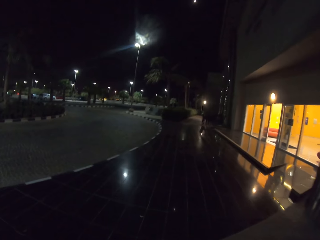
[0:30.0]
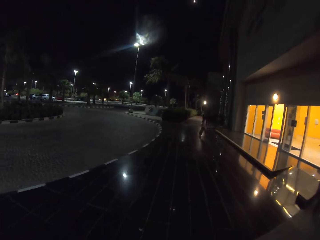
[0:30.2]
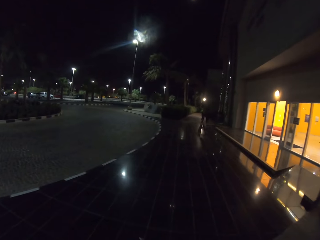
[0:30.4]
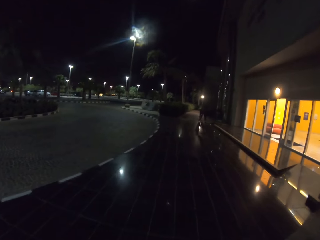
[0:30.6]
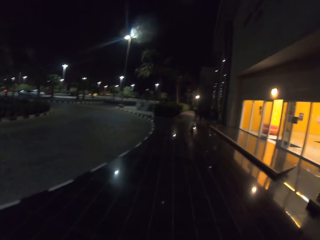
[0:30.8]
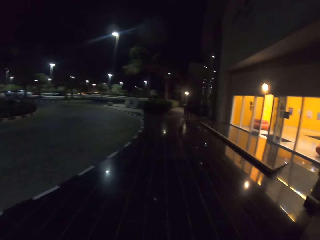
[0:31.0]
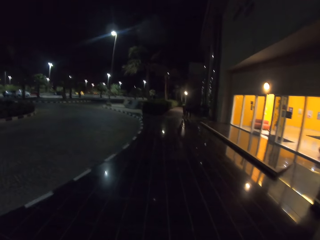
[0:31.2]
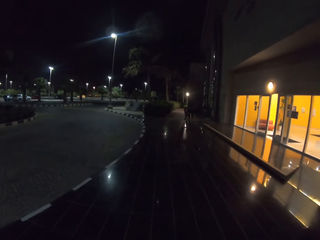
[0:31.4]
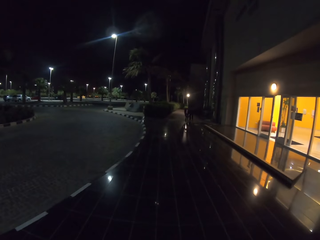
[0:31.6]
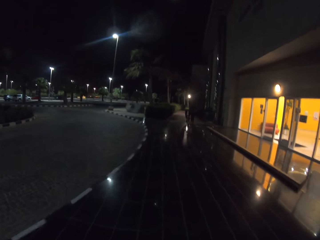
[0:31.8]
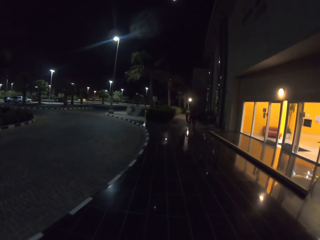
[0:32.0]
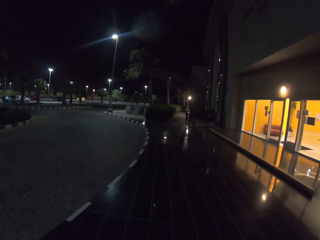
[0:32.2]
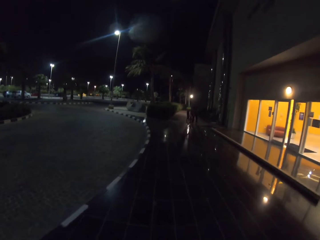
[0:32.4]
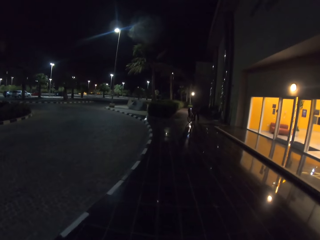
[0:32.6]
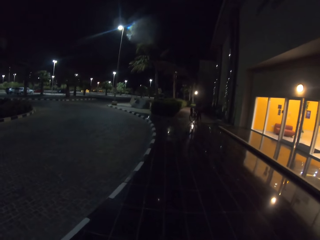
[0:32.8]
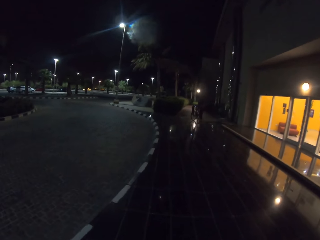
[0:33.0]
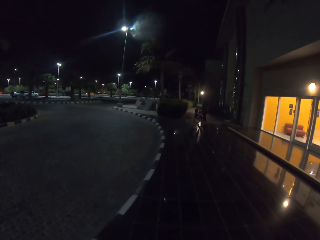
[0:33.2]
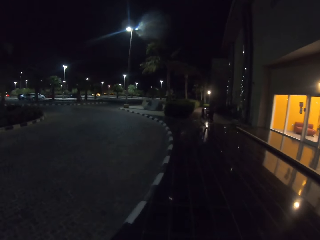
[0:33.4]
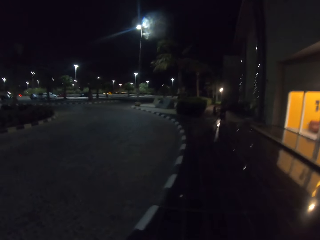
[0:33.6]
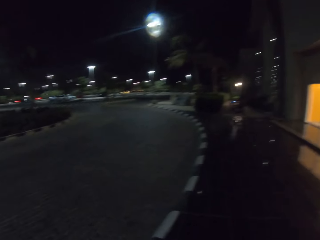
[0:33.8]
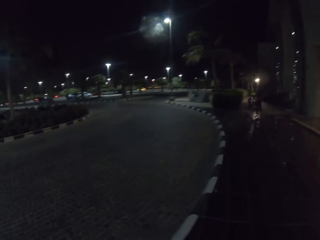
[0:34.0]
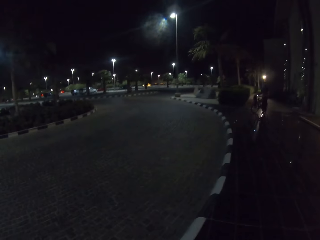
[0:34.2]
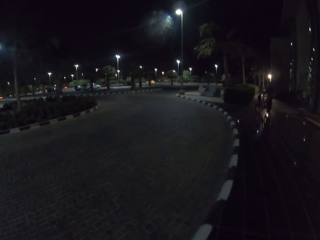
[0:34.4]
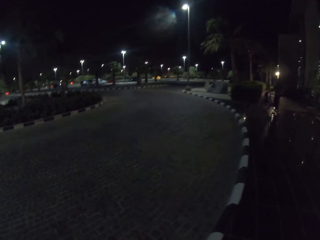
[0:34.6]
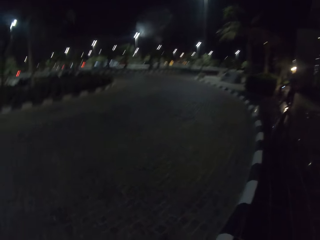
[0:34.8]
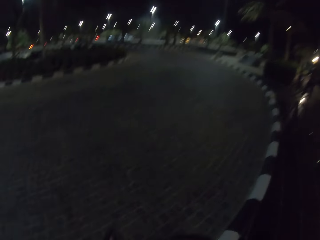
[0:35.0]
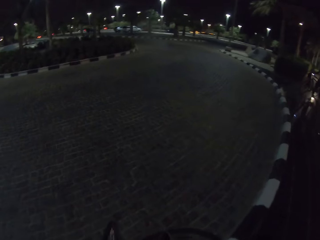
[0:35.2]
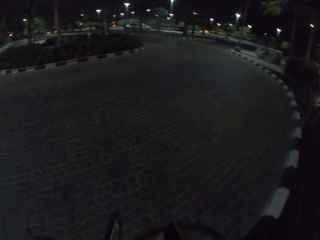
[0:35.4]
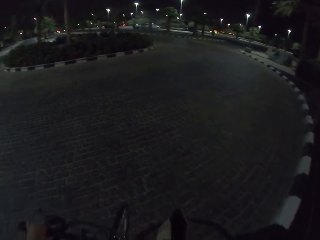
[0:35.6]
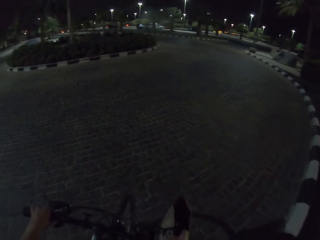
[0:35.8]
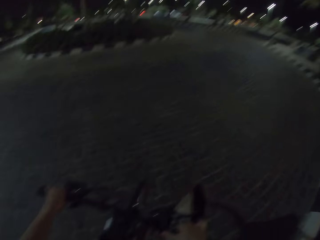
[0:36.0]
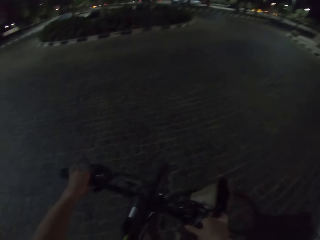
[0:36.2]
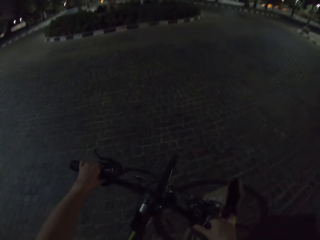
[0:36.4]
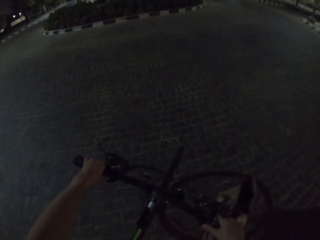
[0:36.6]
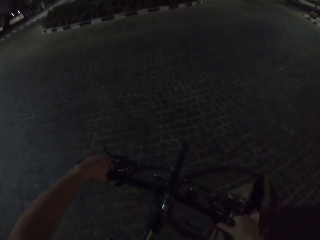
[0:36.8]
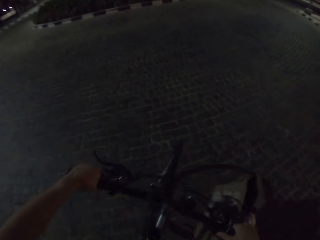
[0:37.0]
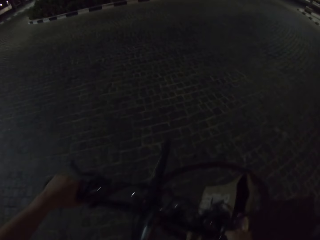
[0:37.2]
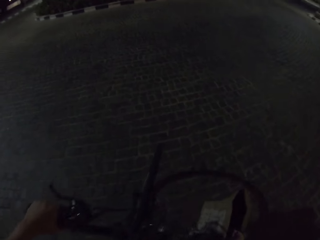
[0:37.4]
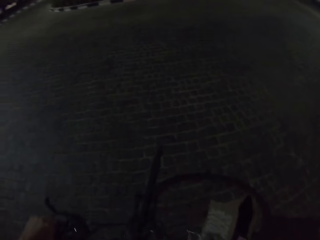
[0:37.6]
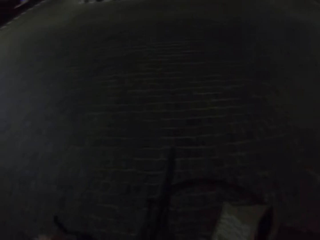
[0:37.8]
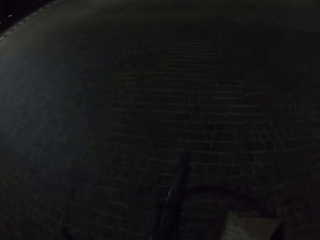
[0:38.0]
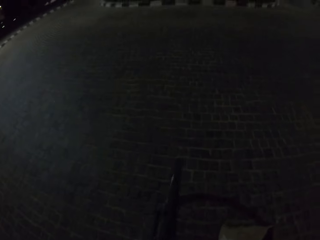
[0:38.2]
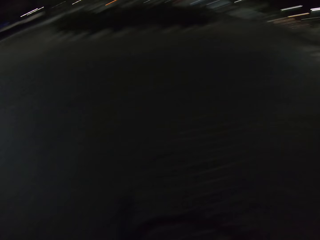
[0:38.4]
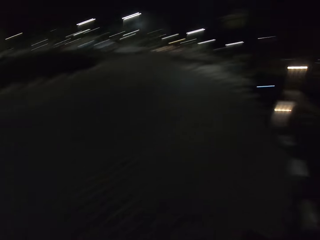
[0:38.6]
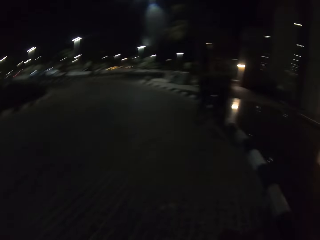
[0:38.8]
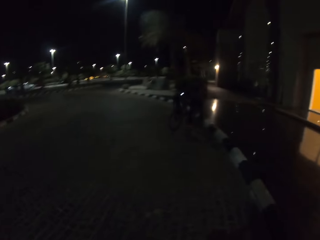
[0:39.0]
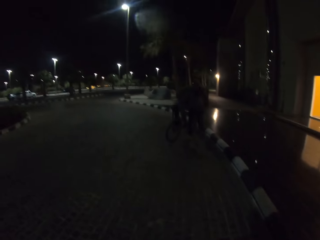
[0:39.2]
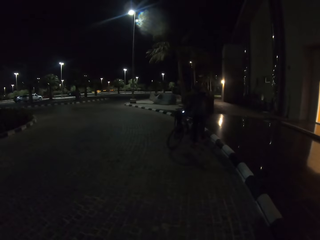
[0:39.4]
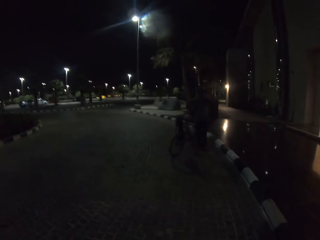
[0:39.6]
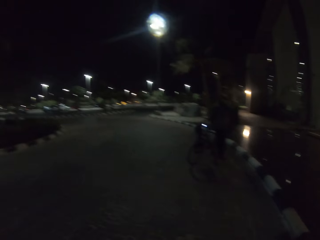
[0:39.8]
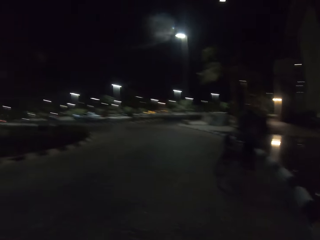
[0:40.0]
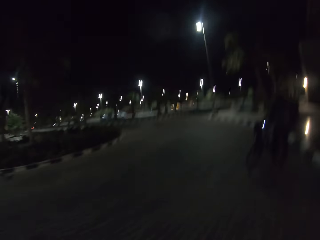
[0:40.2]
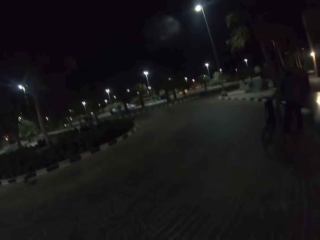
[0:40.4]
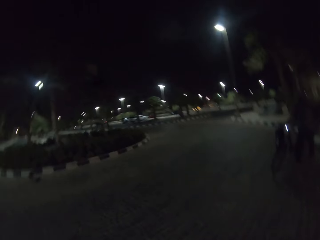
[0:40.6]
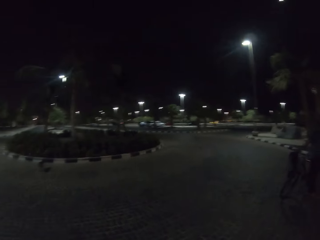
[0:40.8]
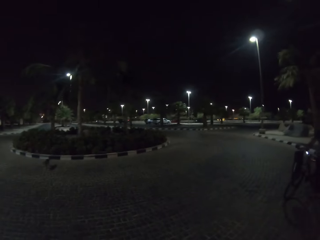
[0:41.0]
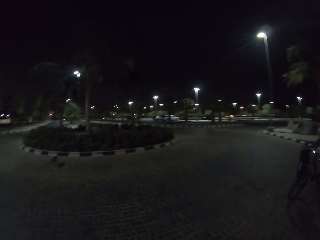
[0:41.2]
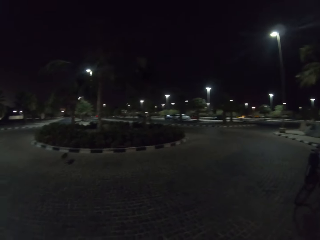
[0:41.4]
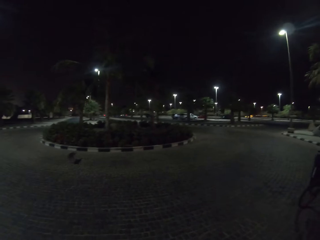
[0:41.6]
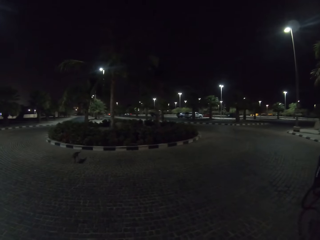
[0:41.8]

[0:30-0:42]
A person pushes a bike from another side. The camera wearer pushes the bike to the road. They look around. The person pushes the bike to the road. The person approaches the camera wearer.

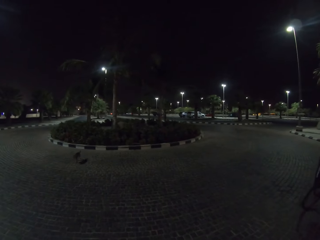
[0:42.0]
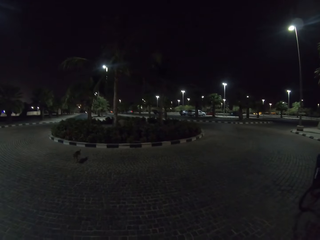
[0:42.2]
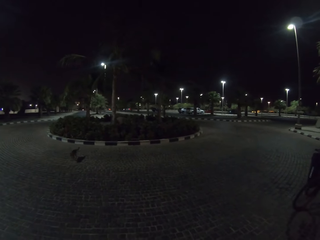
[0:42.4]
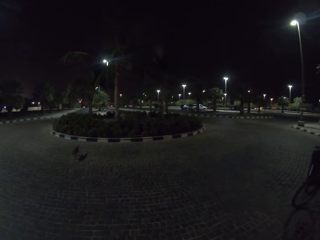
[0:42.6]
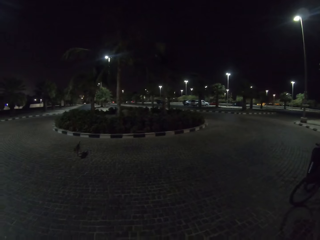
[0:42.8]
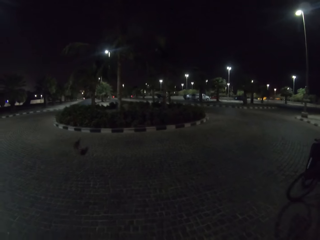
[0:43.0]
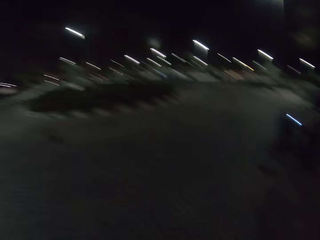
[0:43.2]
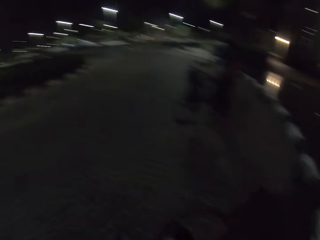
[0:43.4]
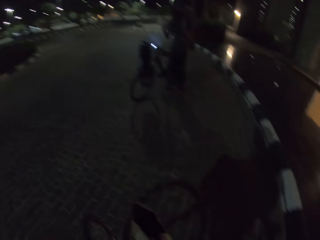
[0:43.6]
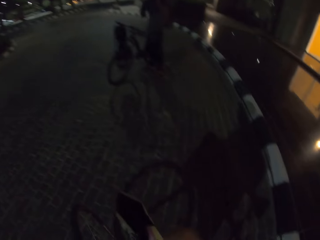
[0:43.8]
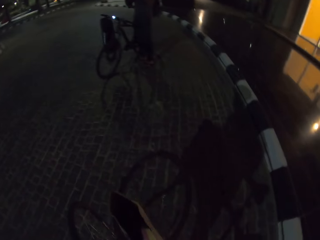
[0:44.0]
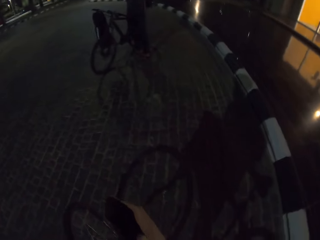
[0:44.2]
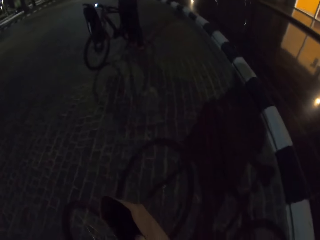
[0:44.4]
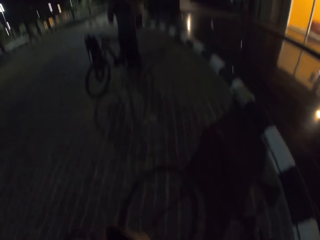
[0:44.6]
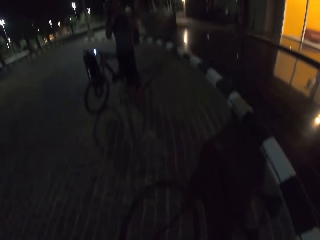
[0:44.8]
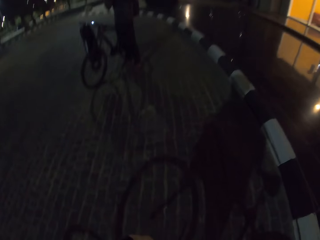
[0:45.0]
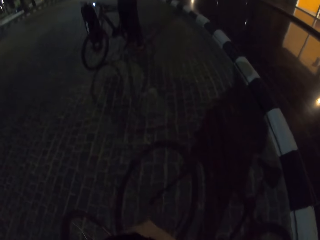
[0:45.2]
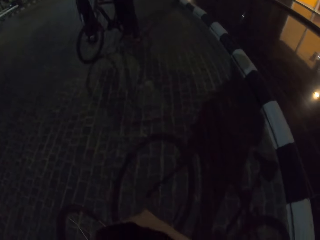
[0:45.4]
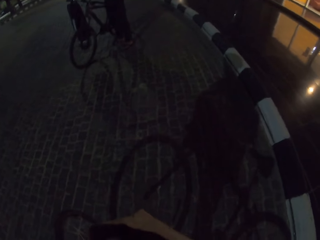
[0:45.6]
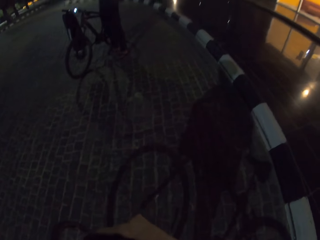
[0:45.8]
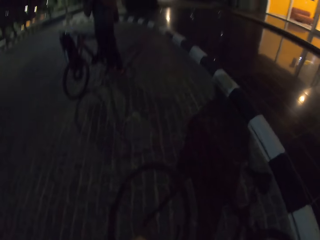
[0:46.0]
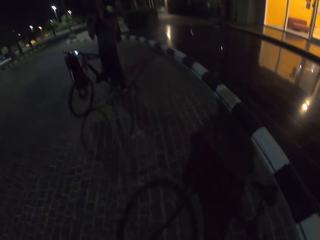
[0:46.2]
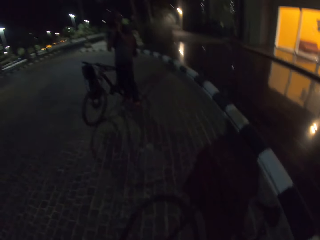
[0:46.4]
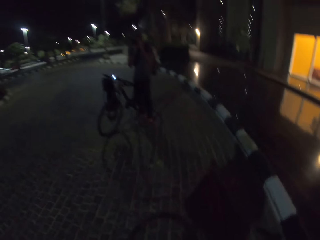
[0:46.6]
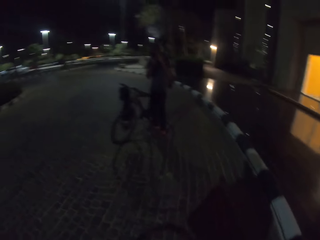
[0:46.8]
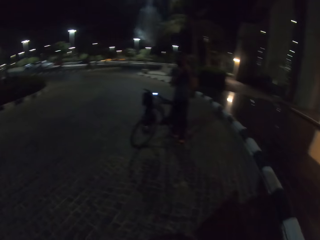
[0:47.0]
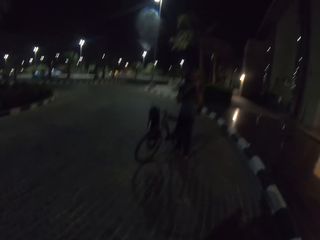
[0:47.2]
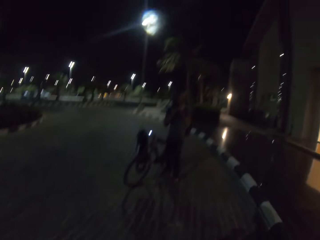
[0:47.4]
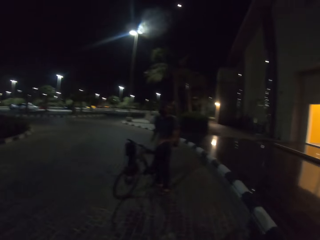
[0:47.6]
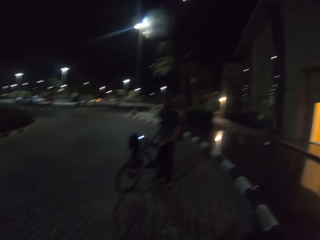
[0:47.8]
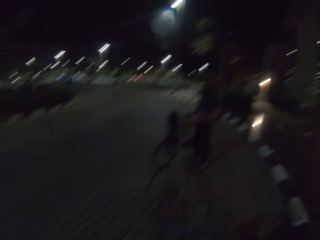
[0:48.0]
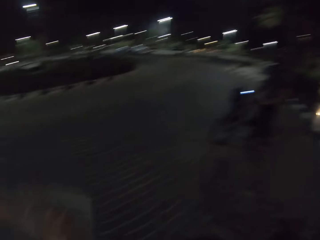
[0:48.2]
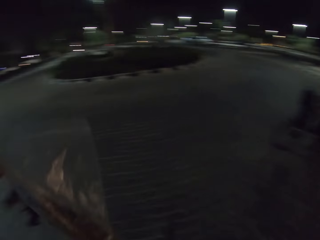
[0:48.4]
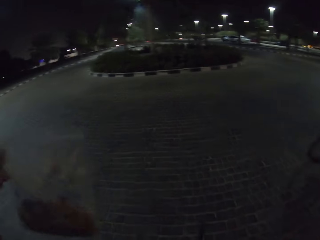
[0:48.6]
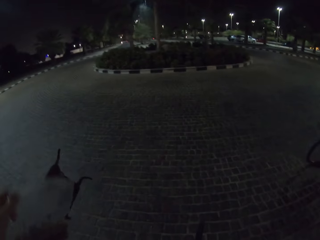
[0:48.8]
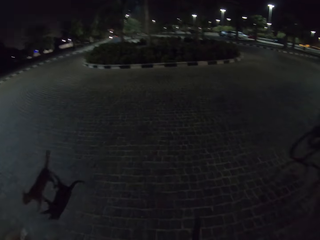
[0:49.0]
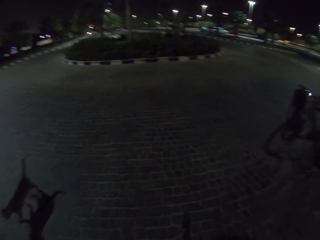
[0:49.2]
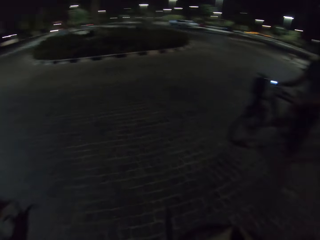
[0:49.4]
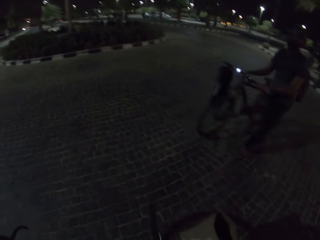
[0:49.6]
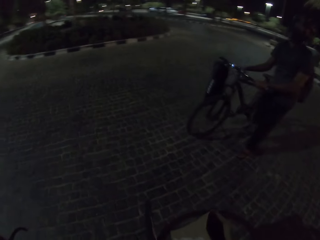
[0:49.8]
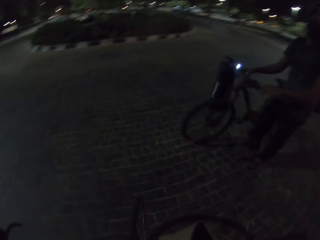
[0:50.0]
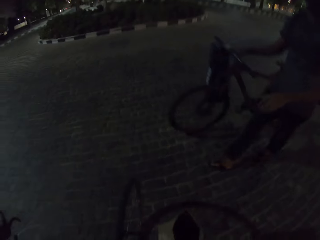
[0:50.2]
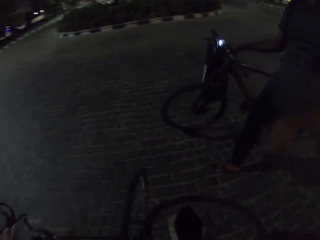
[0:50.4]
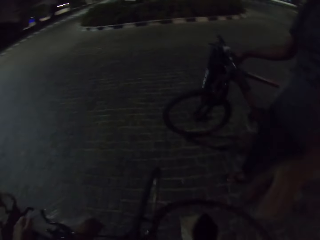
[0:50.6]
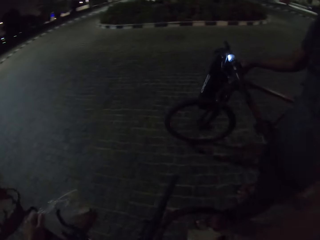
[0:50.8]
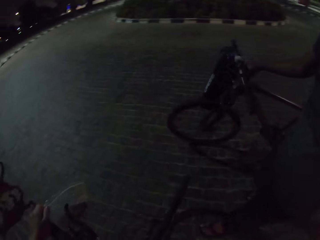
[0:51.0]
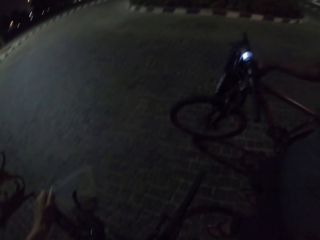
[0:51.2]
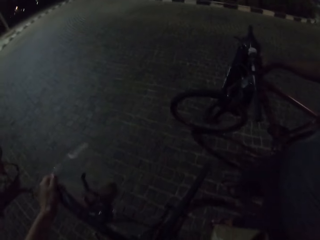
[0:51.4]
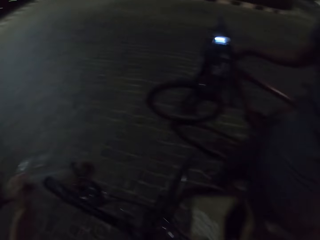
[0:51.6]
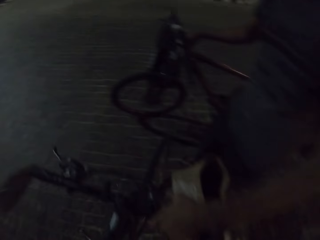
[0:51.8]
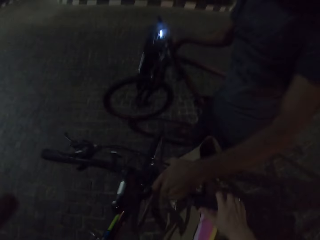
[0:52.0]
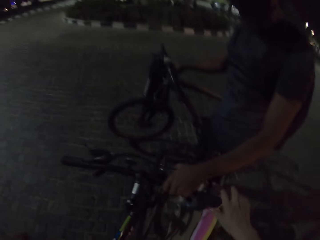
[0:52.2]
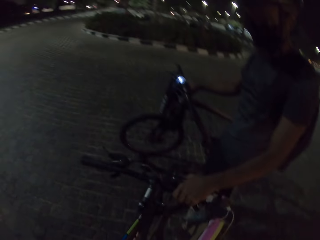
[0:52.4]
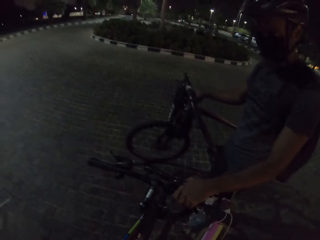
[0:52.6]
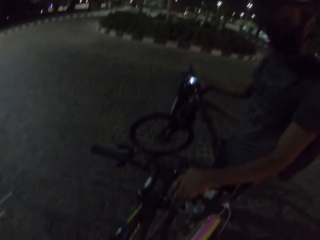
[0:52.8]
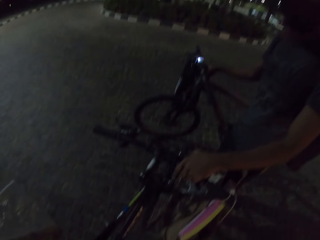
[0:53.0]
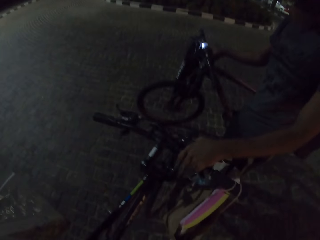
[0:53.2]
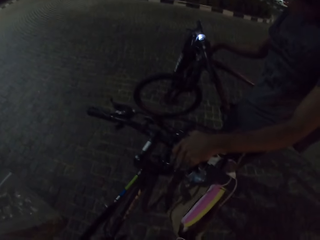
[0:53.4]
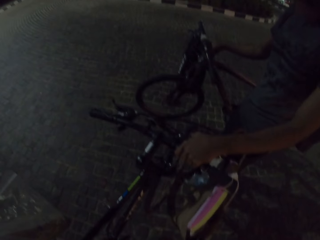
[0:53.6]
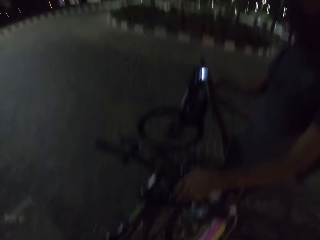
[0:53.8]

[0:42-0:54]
A person pushes a bike near the camera wearer and stops the bike. The camera wearer looks around. The person puts the bike helmet well. The camera wearer holds a polythene bag. The person pushes the bike near the camera wearer and holds the bike for the camera wearer. The person takes the bicycle from the camera wearer.
